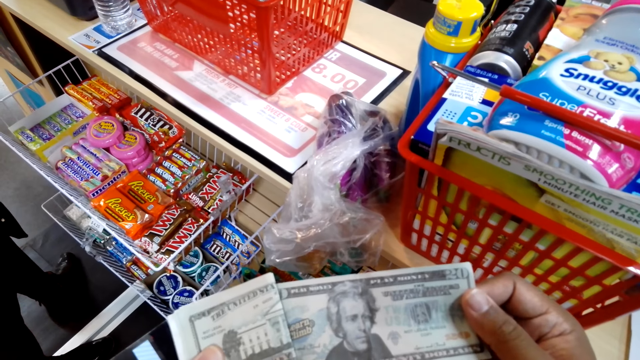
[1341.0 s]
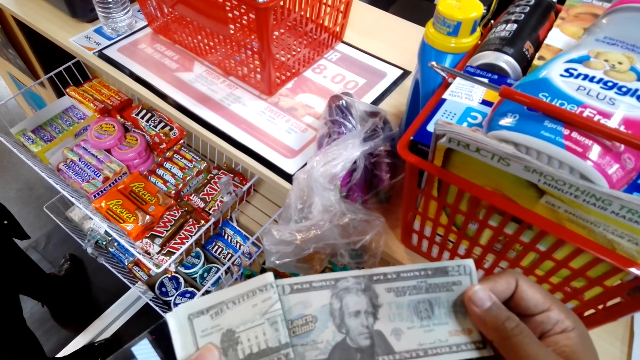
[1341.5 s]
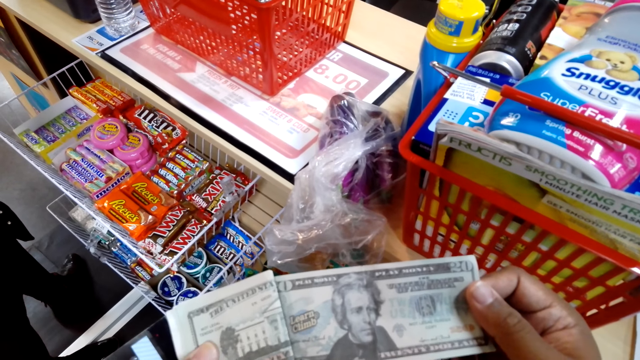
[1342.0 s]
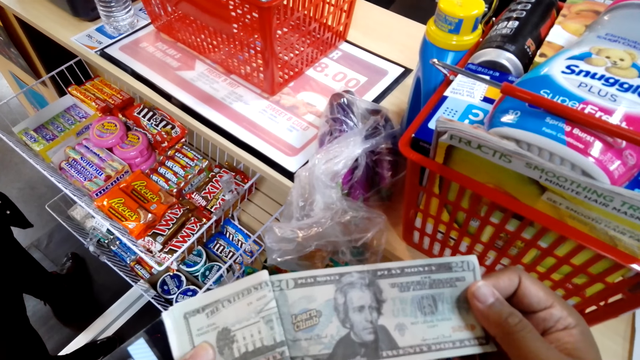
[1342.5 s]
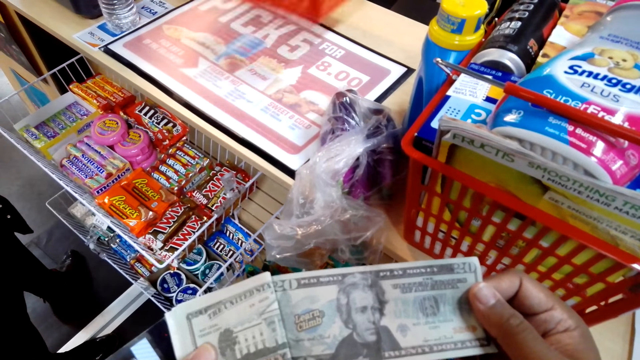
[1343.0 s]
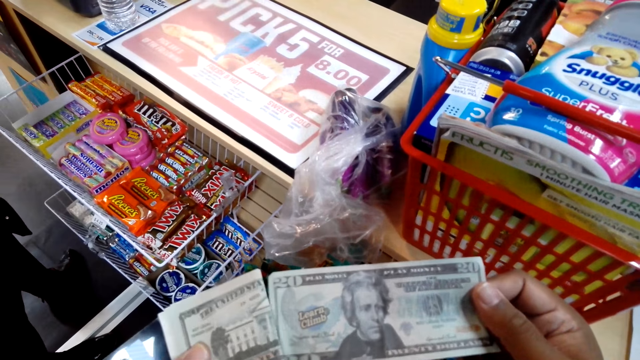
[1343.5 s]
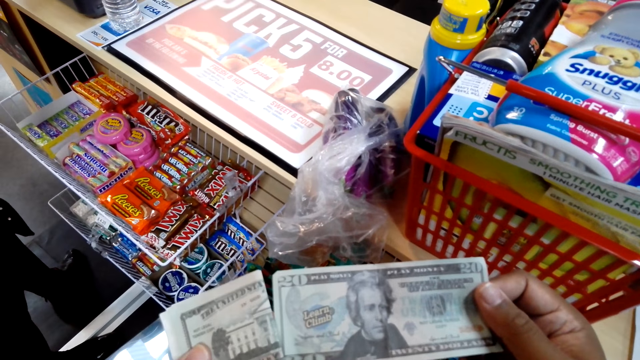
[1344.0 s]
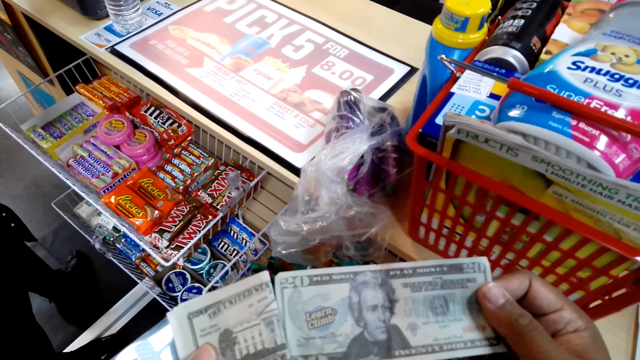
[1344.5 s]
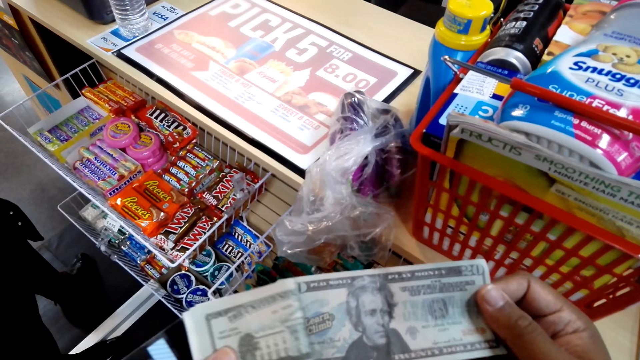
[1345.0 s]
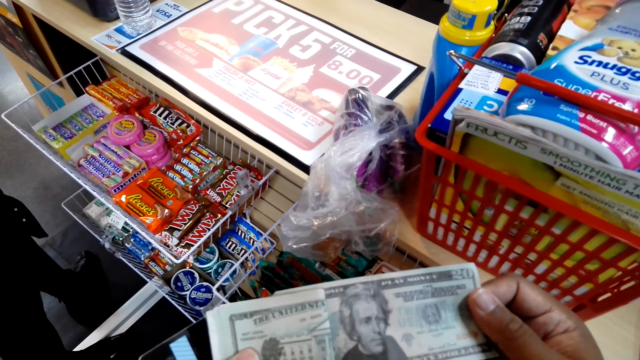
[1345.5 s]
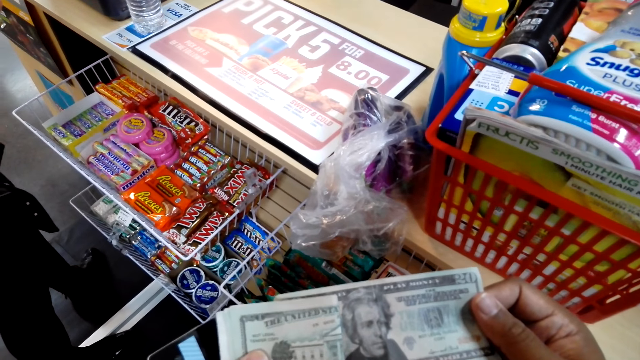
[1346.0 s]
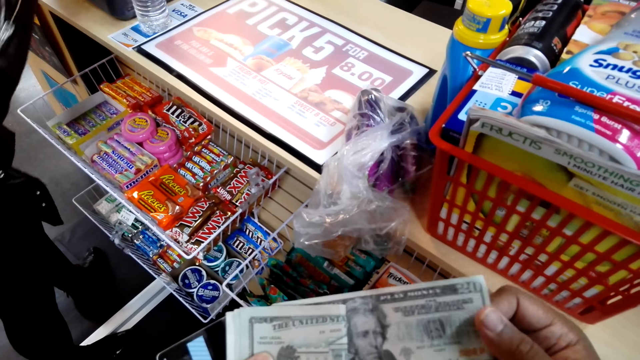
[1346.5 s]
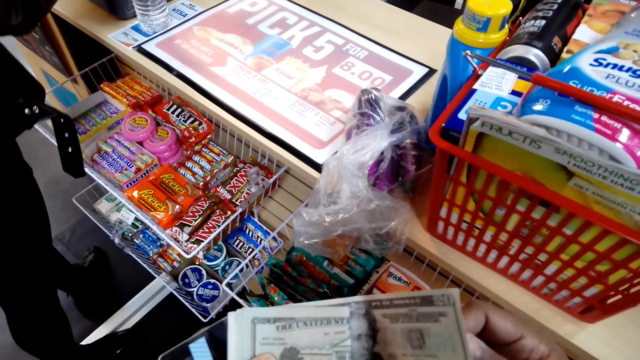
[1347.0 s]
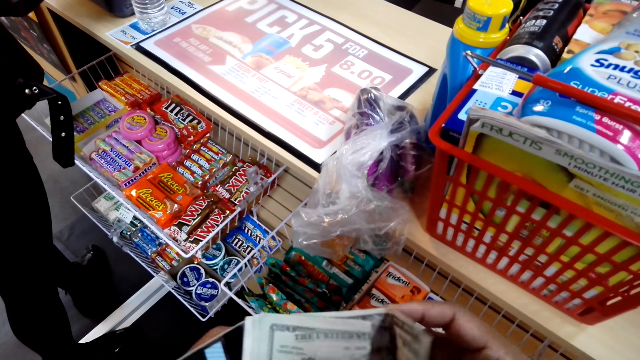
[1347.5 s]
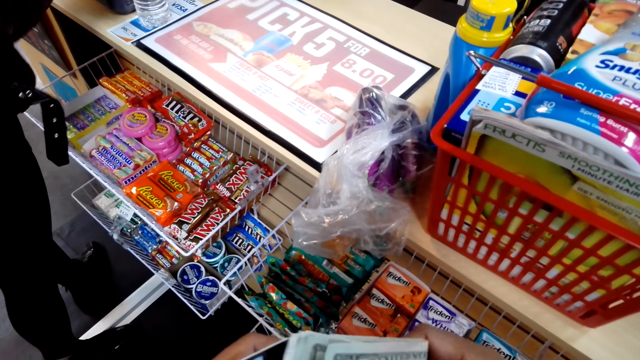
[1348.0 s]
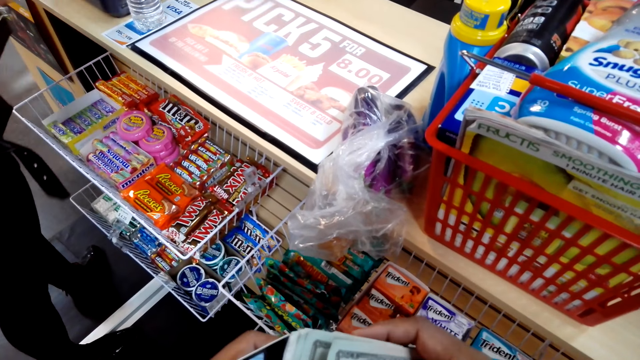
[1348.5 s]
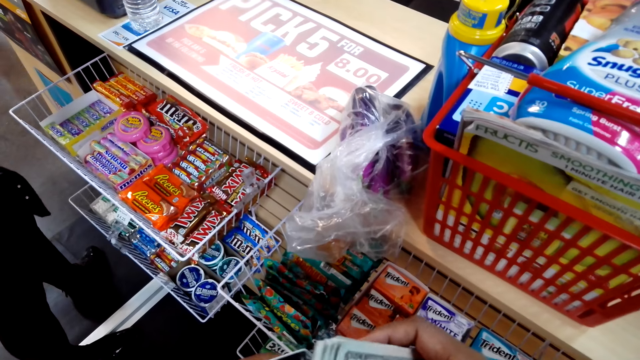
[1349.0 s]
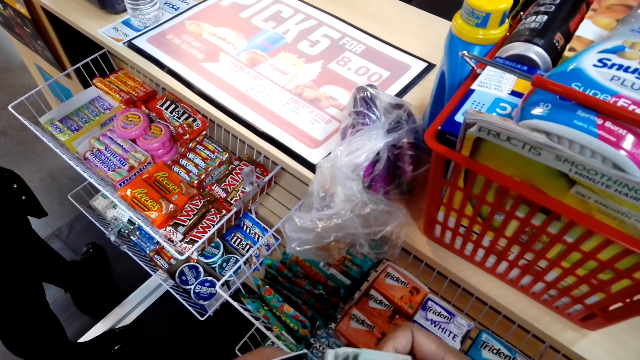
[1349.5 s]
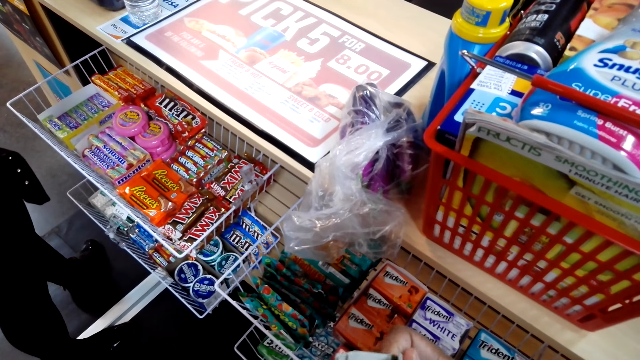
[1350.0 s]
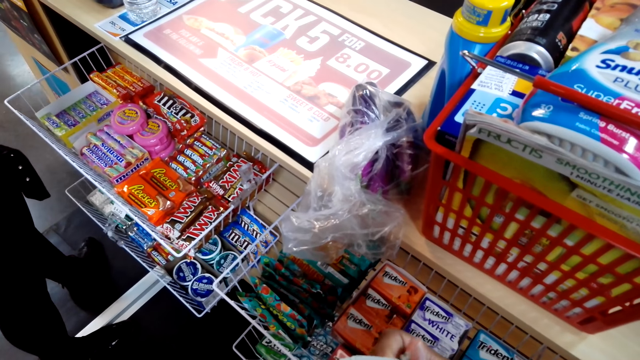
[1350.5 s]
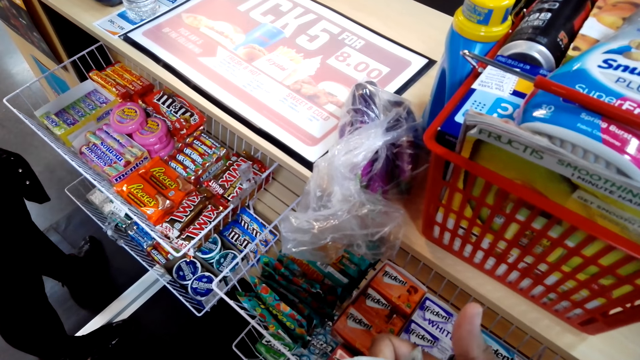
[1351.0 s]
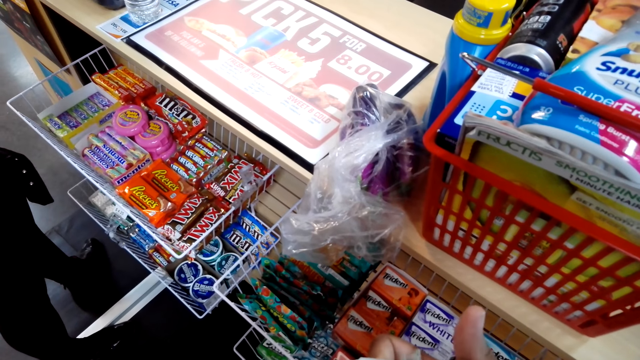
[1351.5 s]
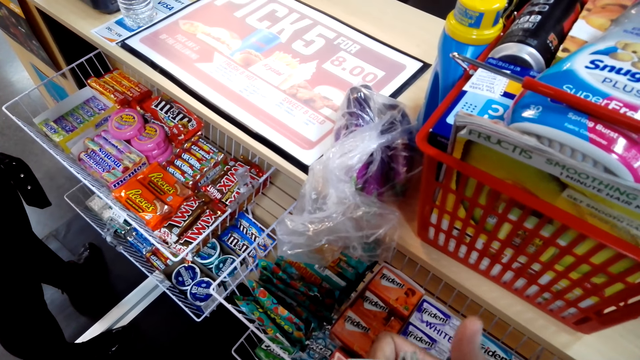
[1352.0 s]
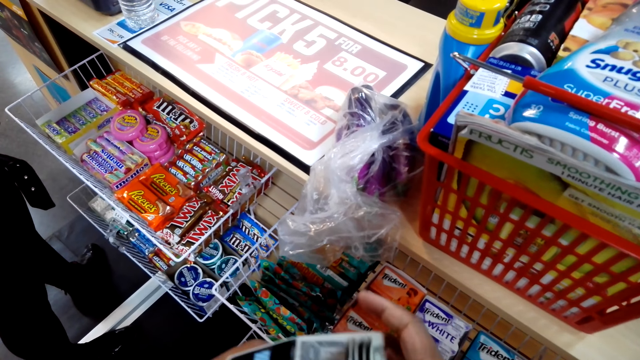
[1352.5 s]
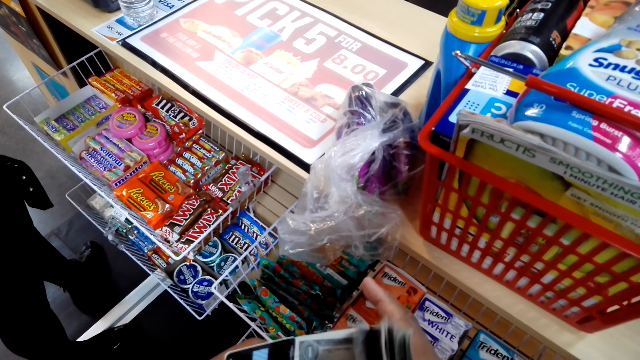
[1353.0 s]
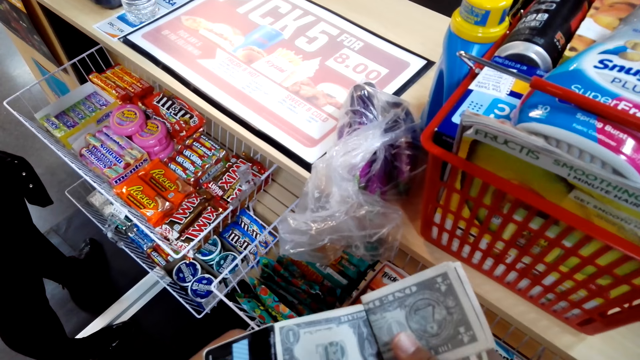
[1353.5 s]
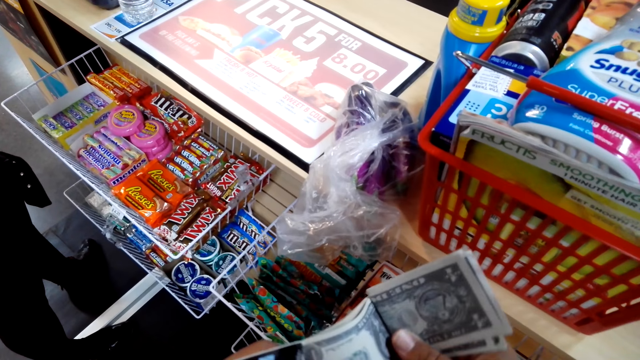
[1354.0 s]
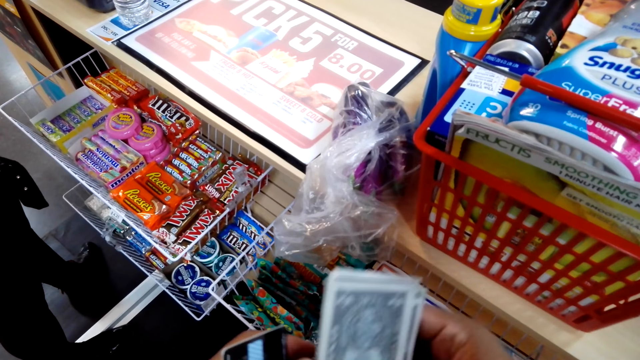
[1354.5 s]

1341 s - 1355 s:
The camera wearer folds a note in his hands. He counts money in his hands.

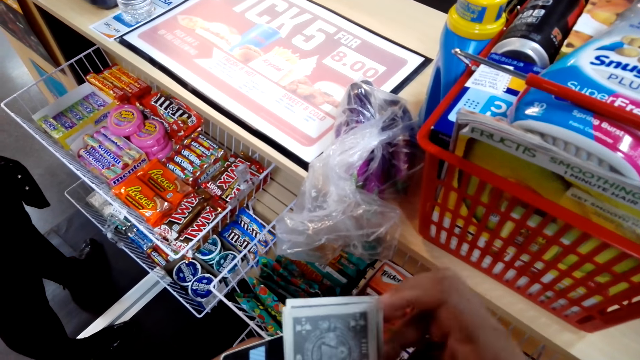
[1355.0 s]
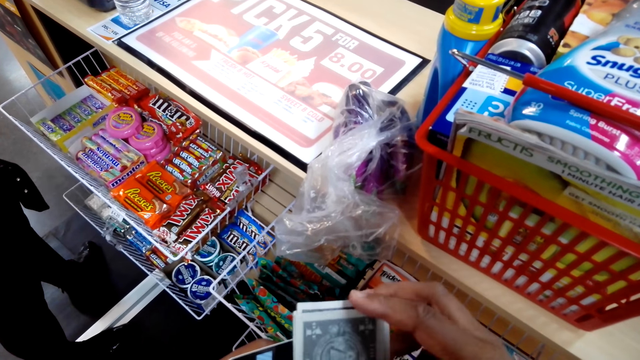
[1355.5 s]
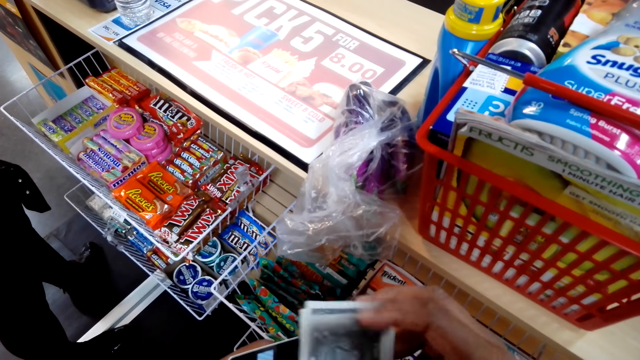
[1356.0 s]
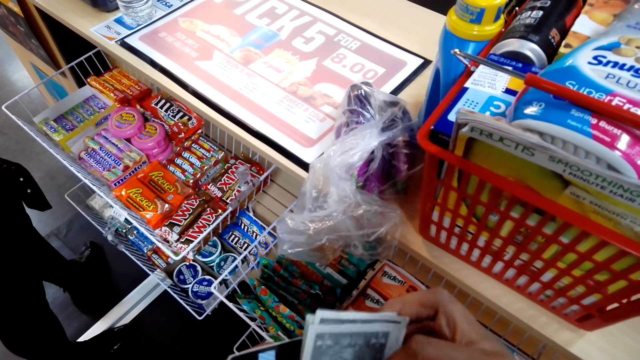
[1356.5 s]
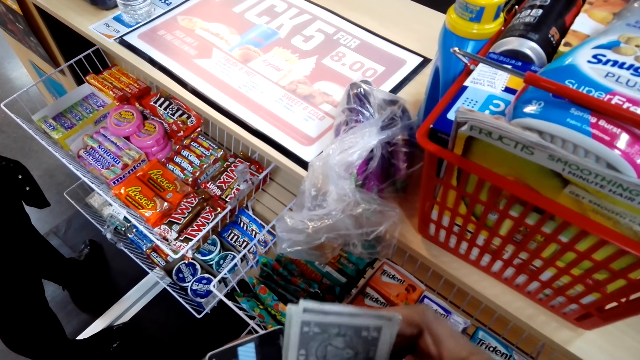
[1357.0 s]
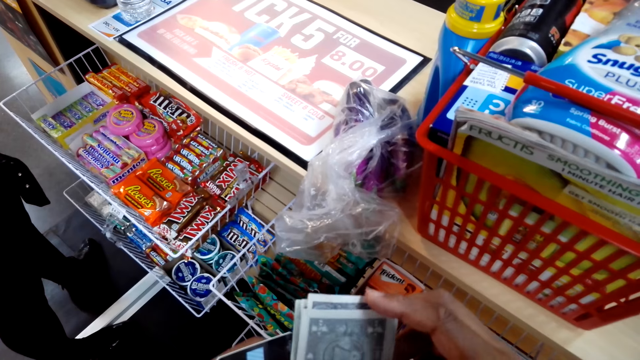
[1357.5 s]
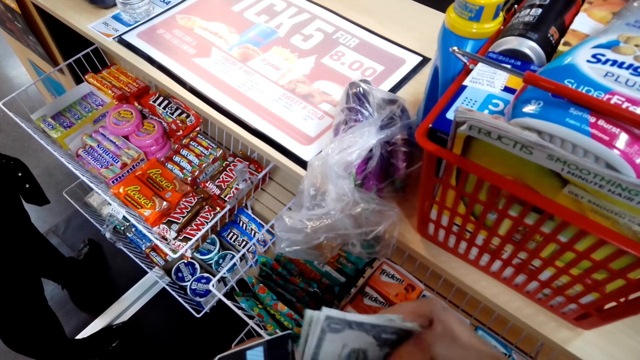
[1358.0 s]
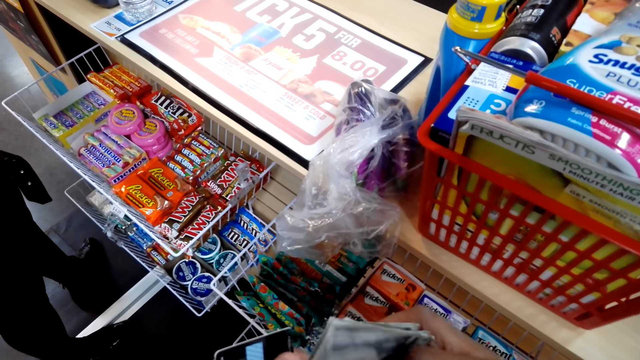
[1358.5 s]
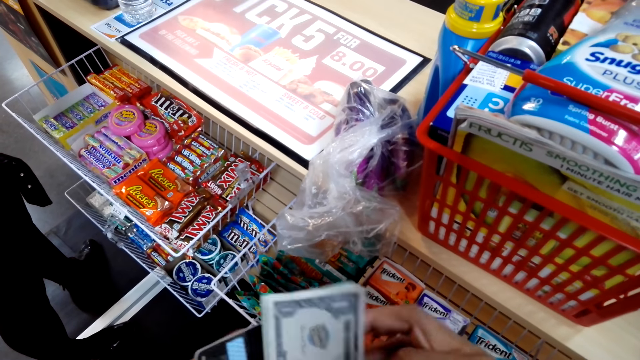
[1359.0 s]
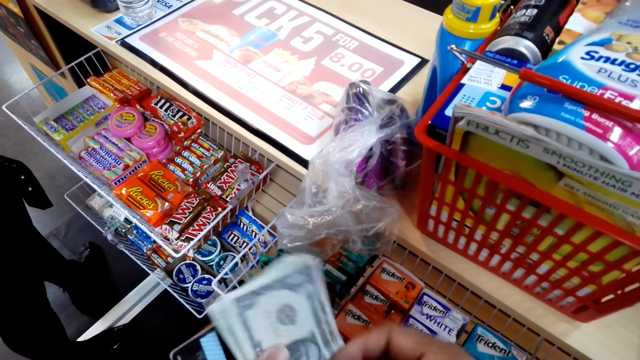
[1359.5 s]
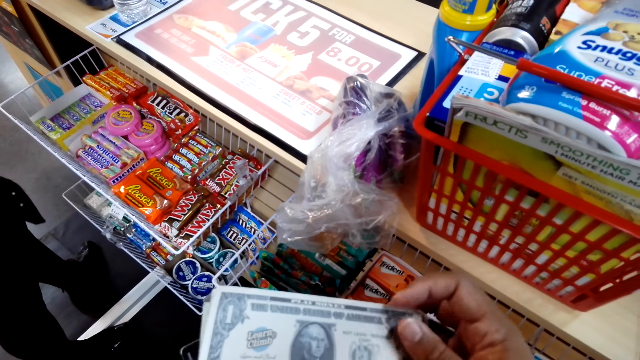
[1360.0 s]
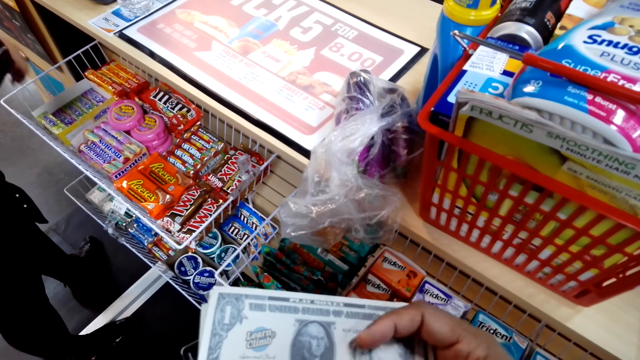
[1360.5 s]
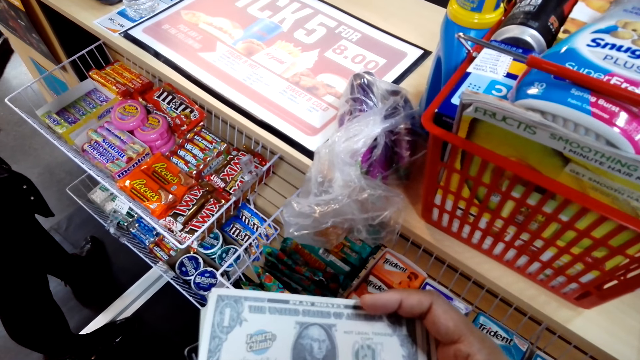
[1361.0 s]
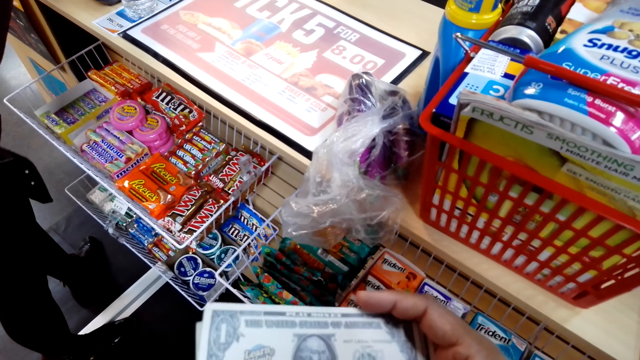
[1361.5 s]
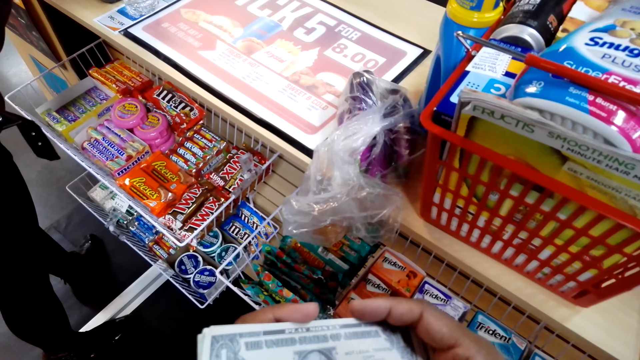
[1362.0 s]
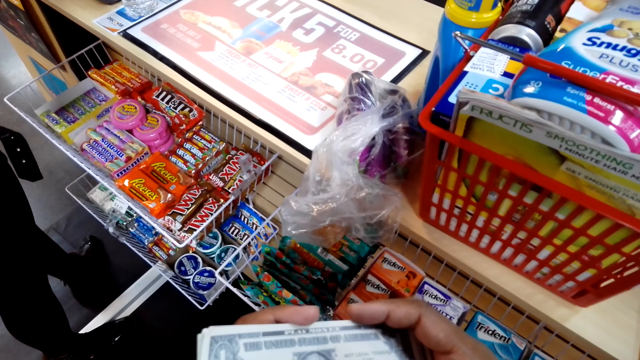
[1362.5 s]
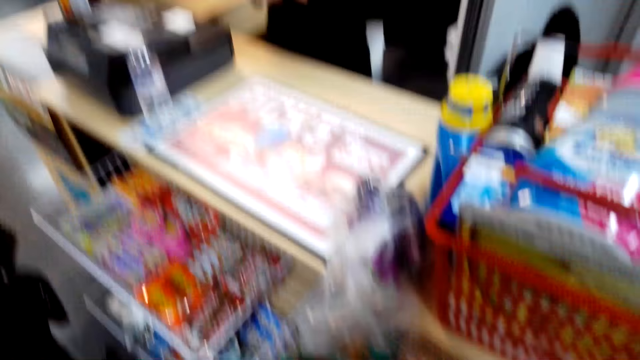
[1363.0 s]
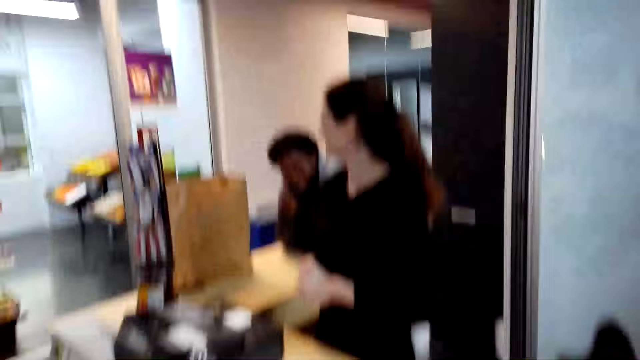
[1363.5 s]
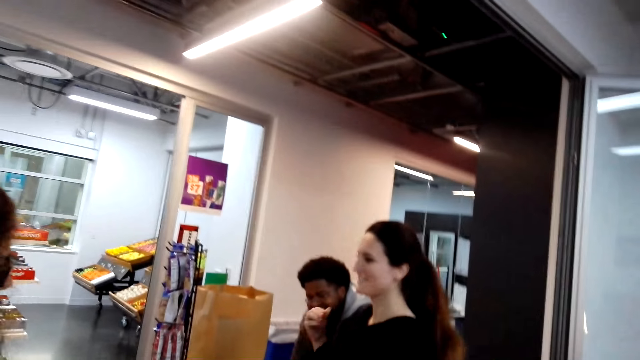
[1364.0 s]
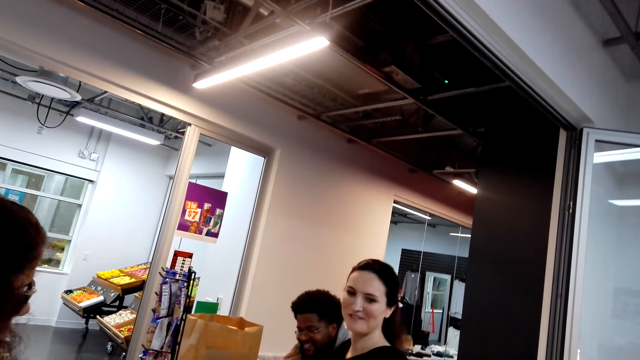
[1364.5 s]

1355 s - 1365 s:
The camera wearer counts the money with his hands. He looks at a cashier woman.
